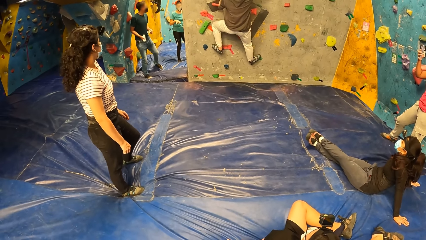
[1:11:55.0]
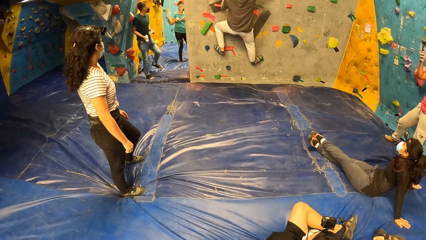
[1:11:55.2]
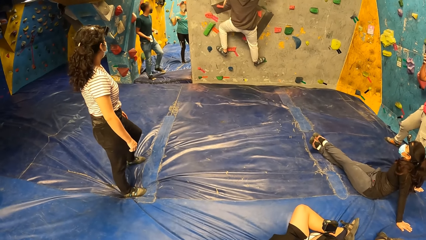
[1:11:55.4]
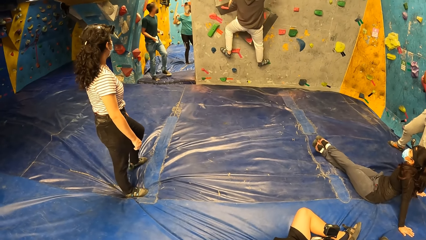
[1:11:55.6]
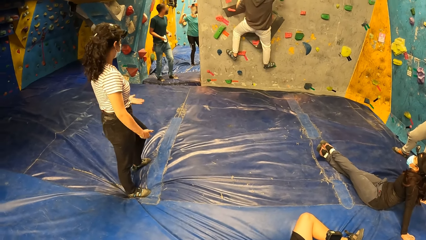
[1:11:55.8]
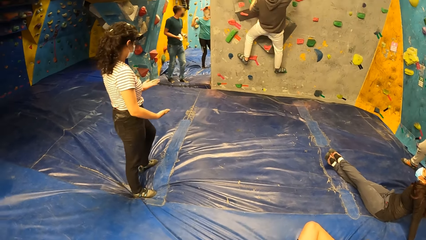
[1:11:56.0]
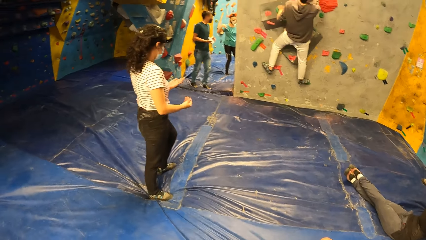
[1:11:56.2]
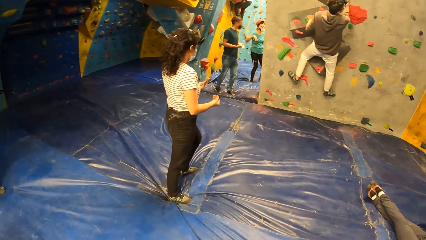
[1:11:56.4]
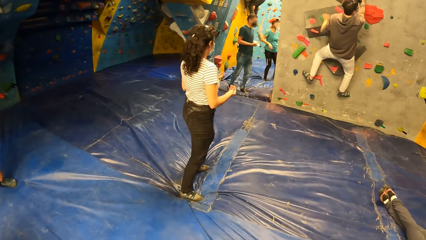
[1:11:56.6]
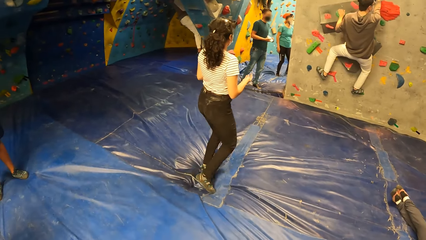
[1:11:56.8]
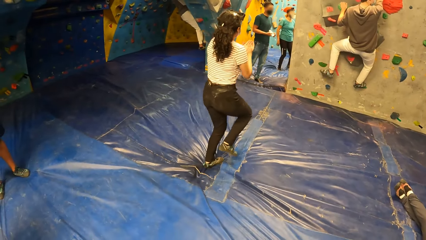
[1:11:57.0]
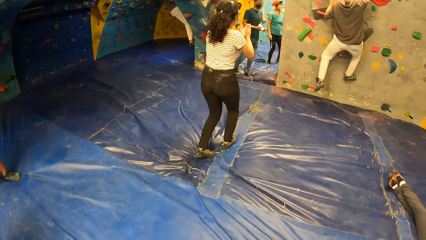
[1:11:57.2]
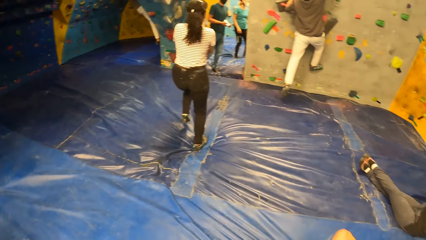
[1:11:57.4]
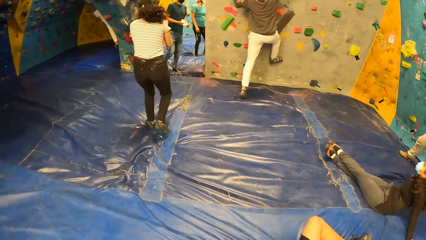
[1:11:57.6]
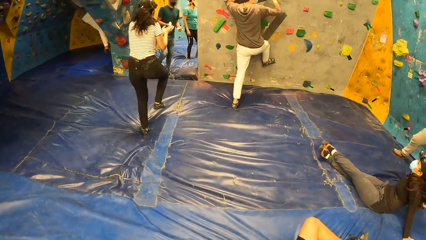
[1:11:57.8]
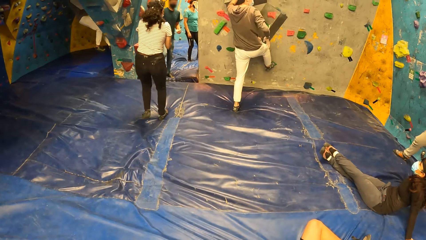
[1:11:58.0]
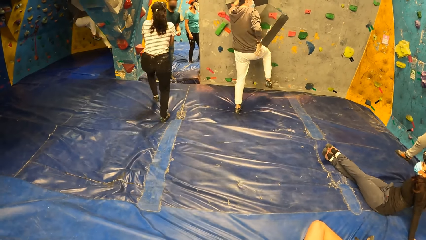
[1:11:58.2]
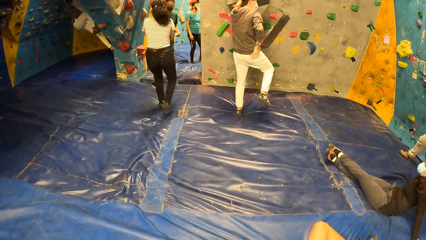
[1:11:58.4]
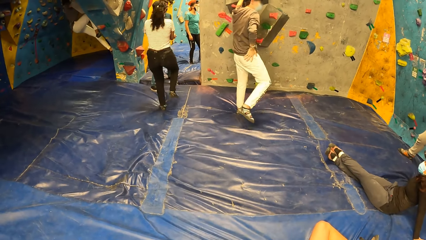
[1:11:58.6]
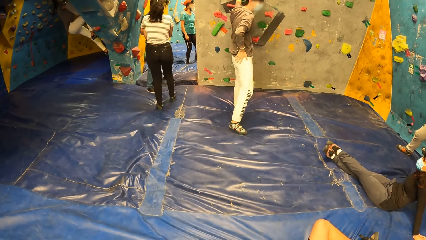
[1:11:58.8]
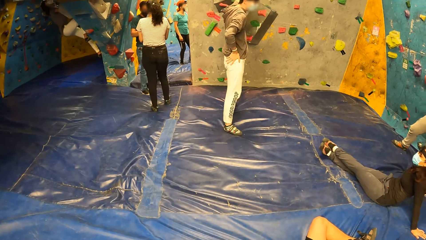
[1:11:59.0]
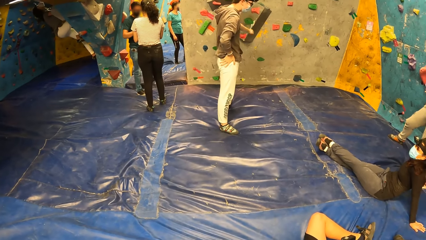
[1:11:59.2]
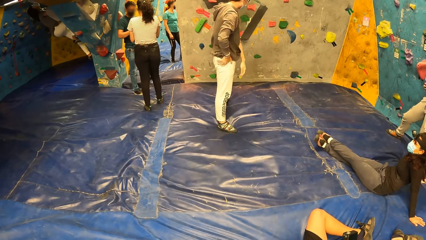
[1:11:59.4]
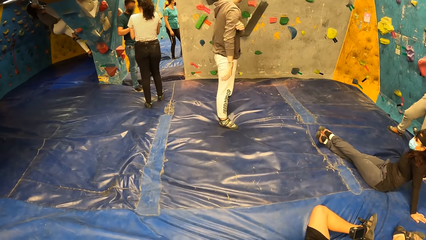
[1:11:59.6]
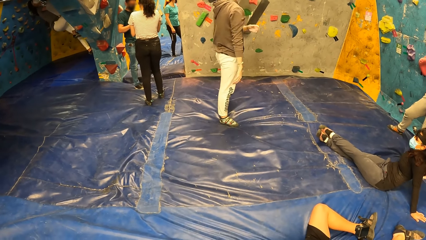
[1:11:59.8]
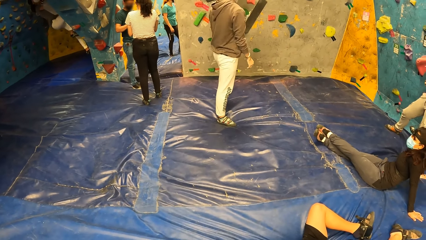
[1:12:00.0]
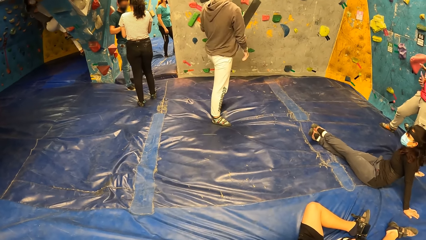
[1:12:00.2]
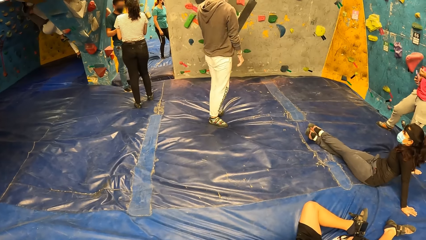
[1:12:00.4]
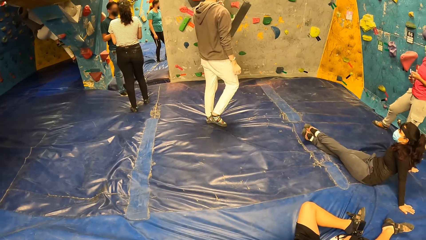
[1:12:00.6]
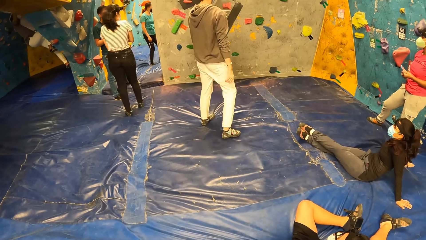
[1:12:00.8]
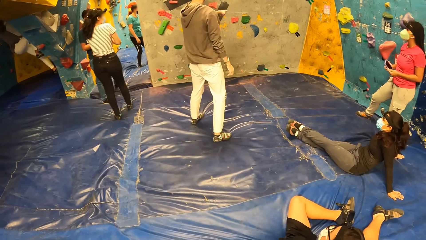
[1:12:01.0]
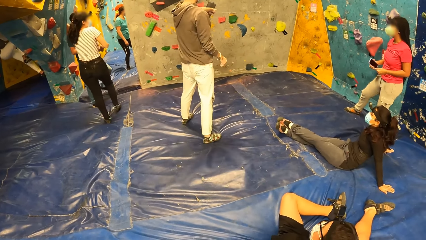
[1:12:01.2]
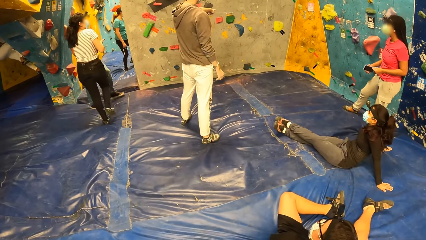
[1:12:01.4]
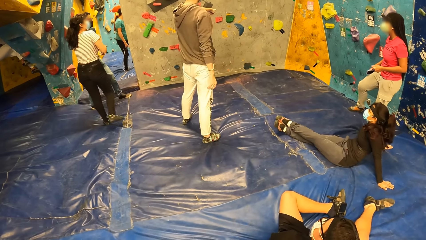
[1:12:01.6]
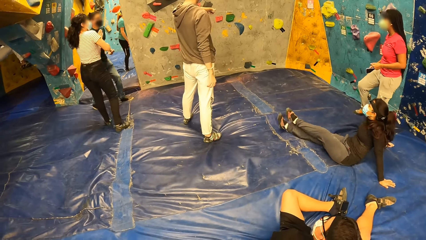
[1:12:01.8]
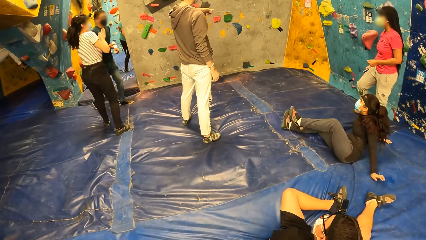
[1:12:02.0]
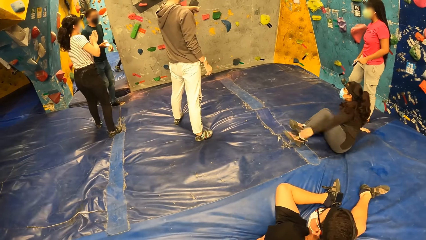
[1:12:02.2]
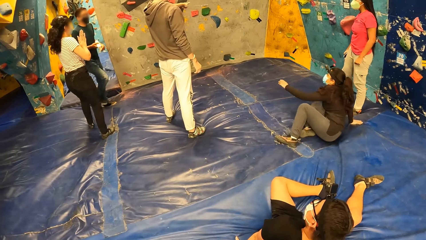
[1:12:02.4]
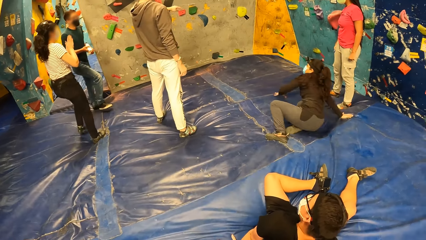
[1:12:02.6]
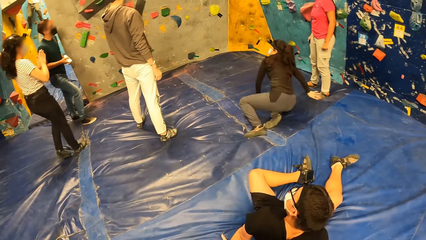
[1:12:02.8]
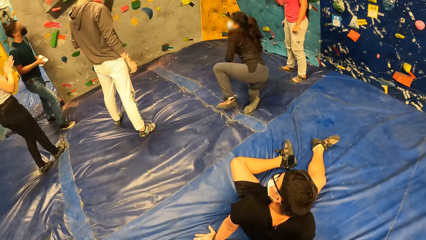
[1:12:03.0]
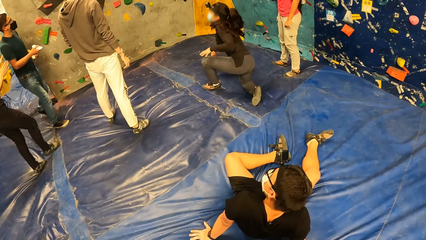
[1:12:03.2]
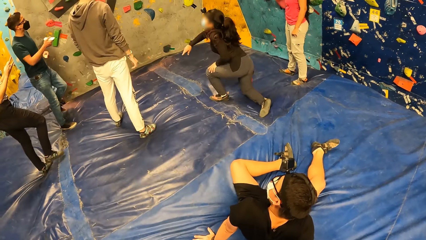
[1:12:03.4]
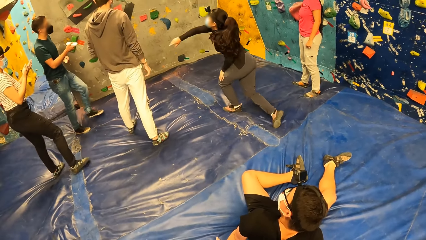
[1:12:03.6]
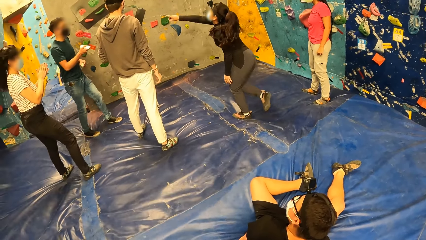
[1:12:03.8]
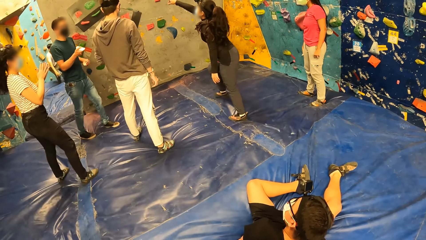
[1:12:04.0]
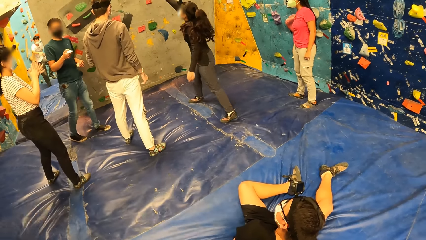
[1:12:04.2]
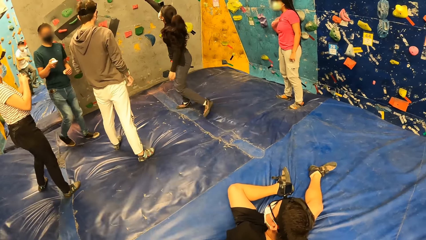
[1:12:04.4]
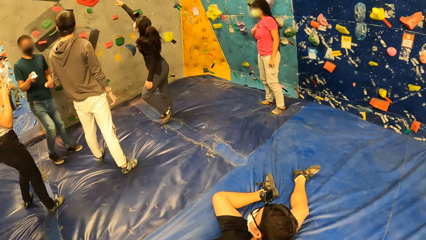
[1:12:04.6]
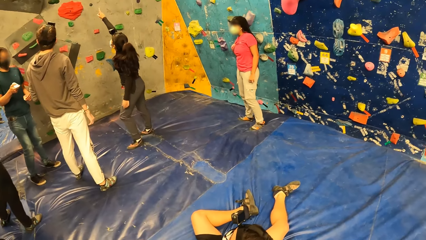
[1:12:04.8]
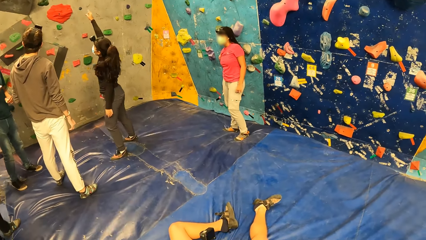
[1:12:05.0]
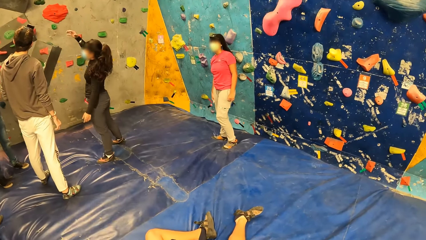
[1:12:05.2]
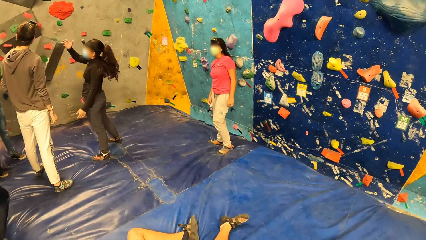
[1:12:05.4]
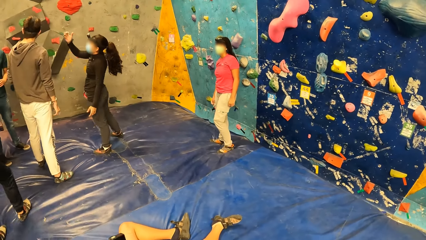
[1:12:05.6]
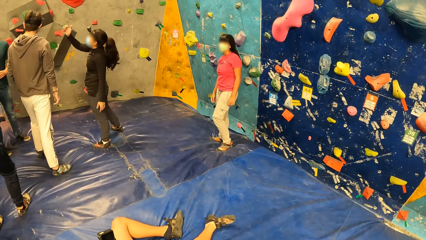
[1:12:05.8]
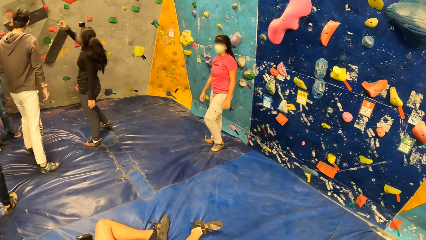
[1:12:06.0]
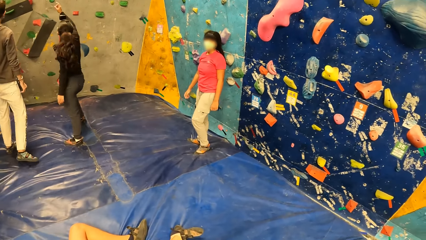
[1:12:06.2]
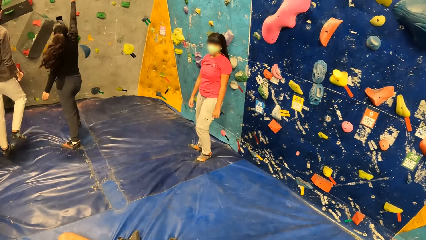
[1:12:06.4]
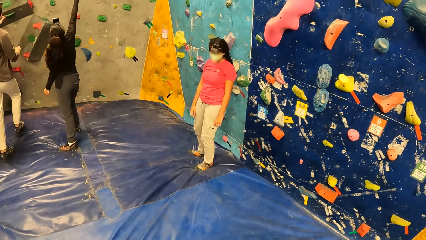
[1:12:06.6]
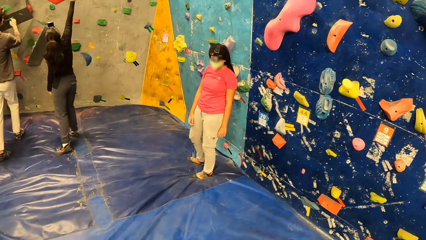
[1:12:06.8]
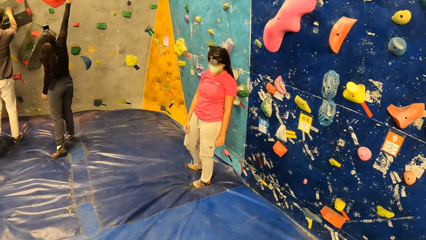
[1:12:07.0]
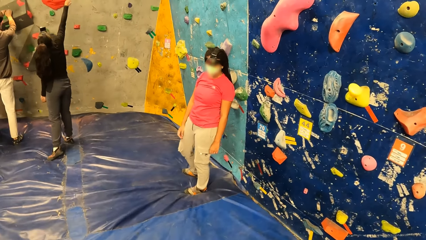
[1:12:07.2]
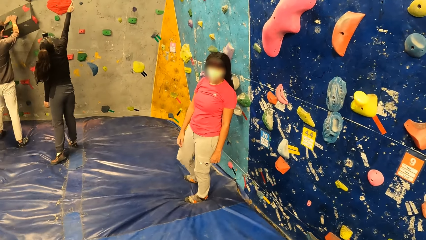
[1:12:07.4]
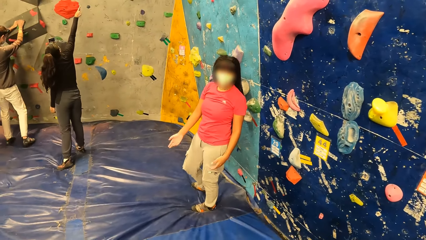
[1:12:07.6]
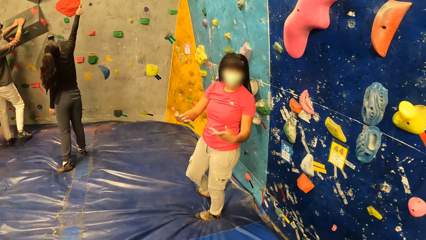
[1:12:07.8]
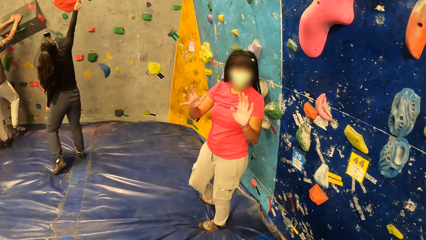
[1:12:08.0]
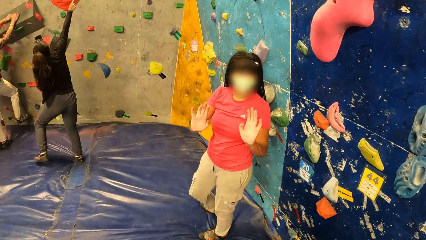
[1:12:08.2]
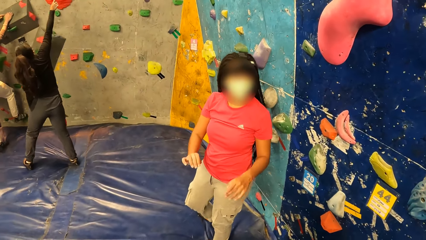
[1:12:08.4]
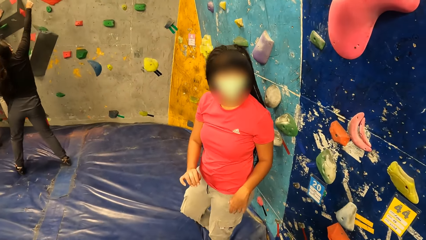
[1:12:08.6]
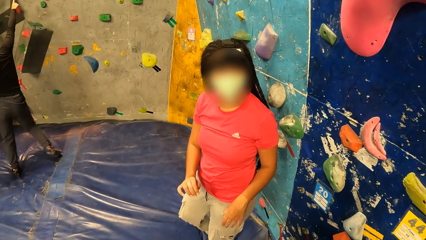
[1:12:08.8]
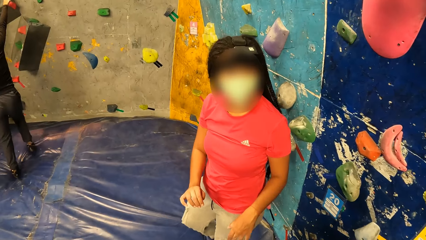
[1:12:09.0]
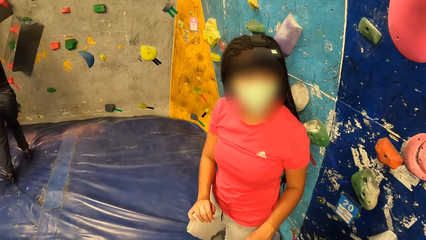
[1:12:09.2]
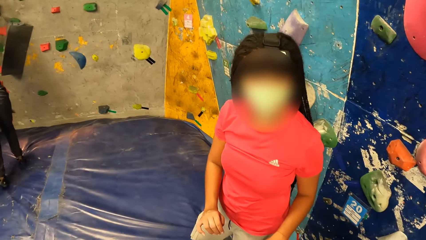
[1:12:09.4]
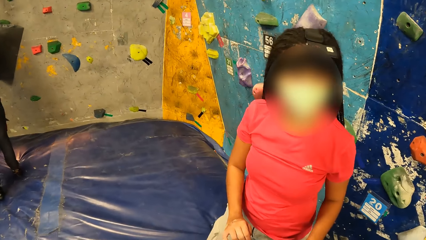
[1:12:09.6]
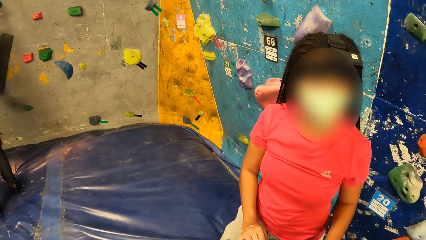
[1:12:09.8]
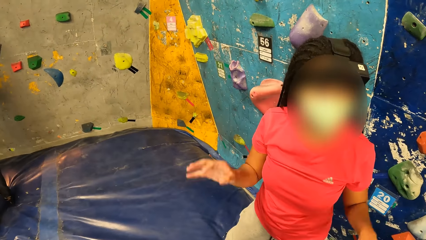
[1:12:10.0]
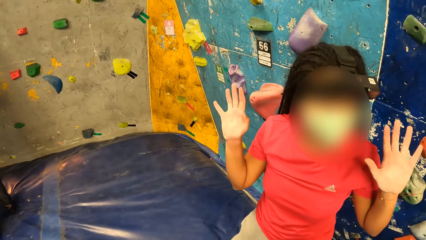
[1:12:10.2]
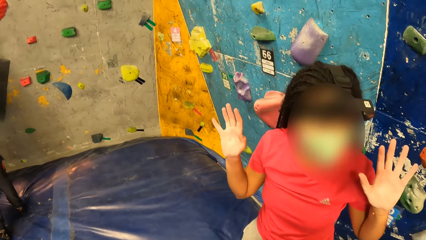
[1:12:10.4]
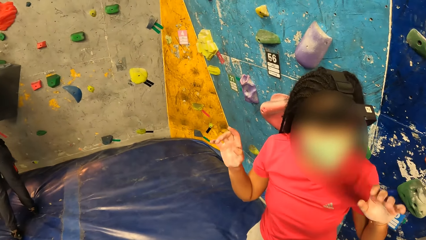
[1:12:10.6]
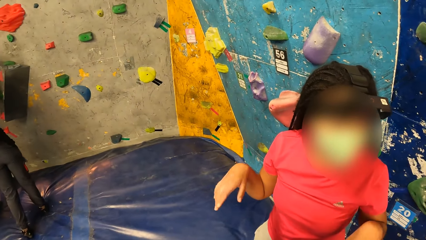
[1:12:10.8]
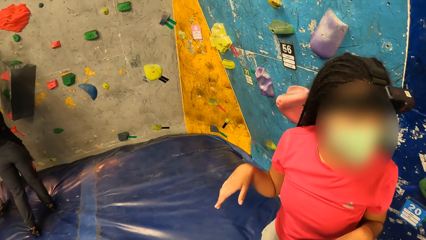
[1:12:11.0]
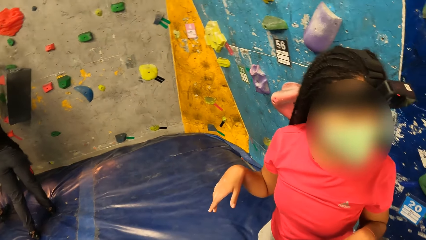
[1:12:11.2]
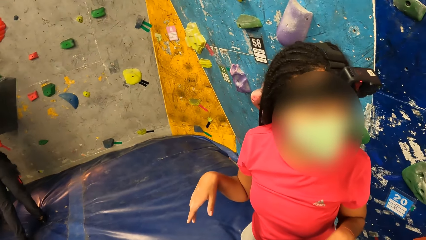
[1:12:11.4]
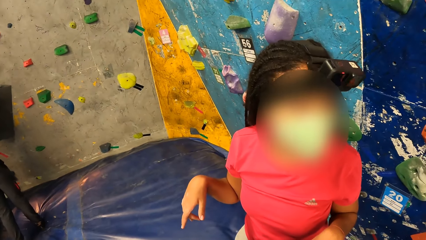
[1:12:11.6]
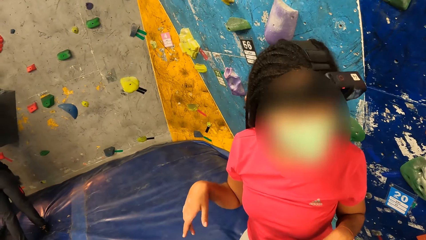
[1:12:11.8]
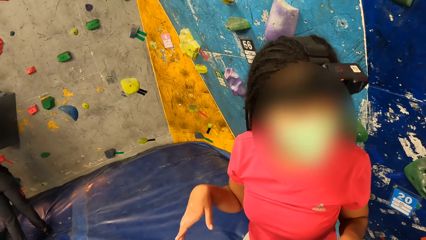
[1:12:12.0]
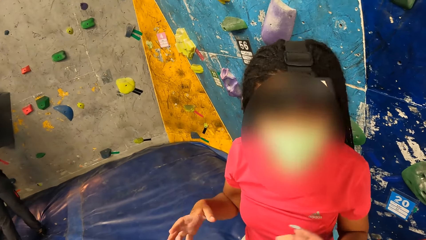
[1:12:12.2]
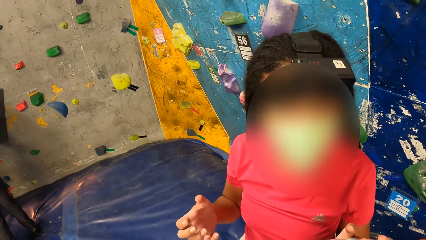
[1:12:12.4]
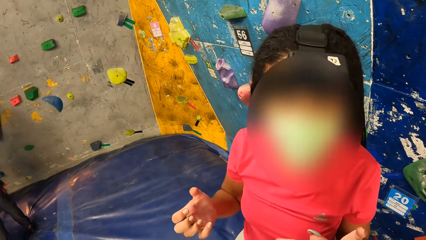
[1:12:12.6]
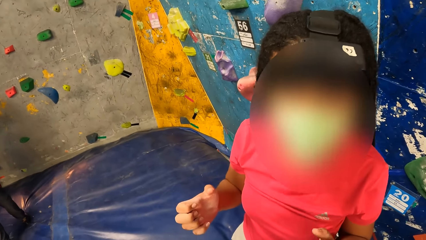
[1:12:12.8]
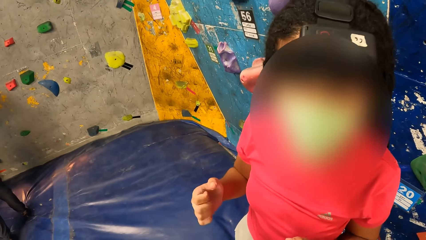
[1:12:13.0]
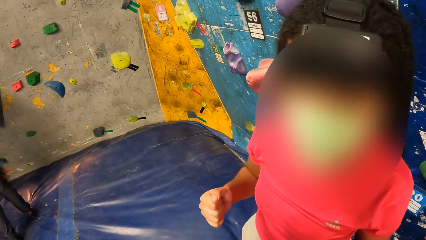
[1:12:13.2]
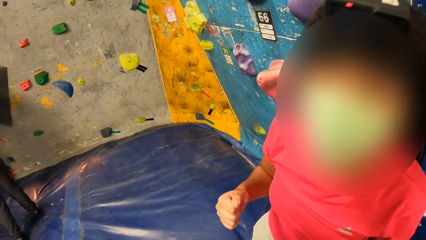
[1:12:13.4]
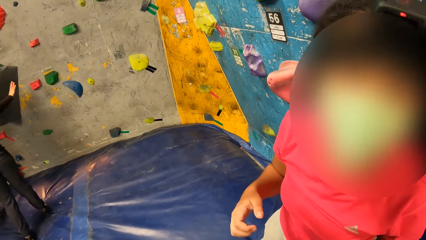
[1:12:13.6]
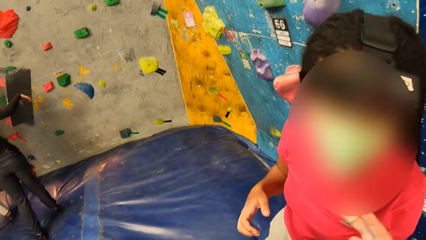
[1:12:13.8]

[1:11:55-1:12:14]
The man drops from the wall. The man points at a hand hold on the wall with his left hand. A woman stands. The woman points at a hand hold on the wall with her right hand. The camera wearer walks around. The man holds the hand holds on the wall with both hands. The camera wearer interacts with another woman.
